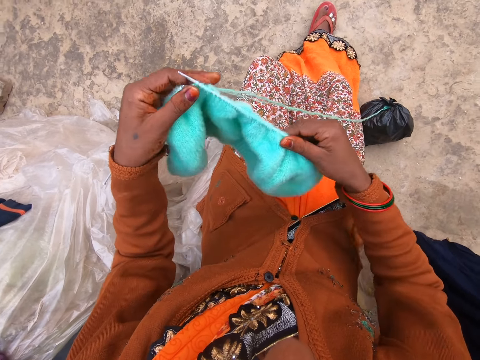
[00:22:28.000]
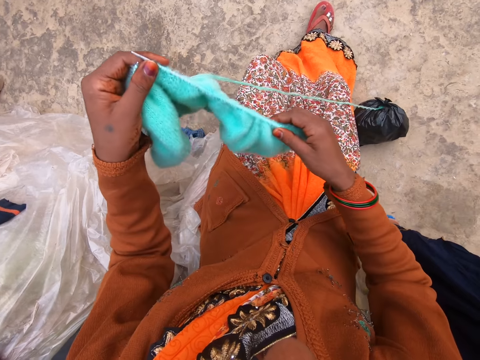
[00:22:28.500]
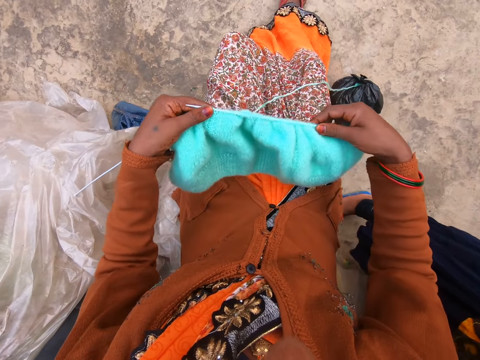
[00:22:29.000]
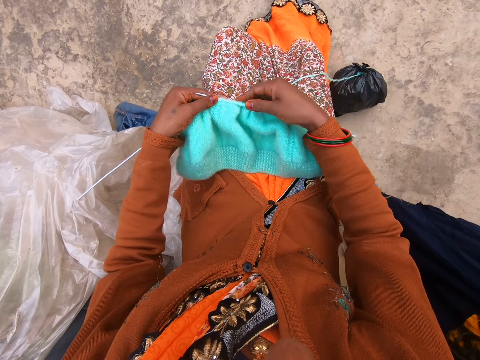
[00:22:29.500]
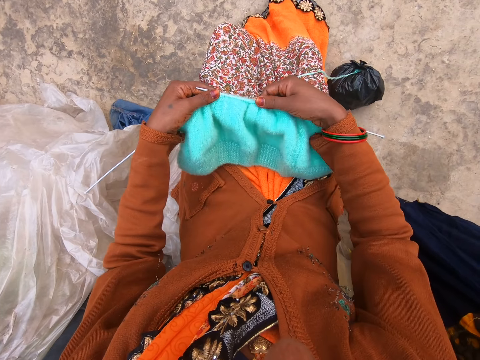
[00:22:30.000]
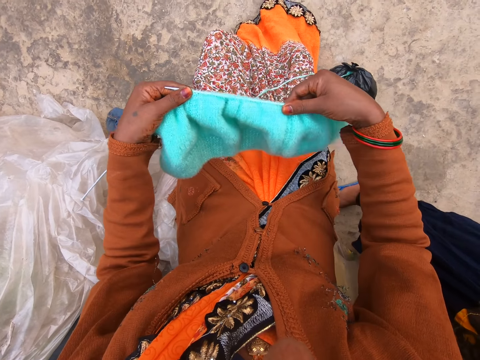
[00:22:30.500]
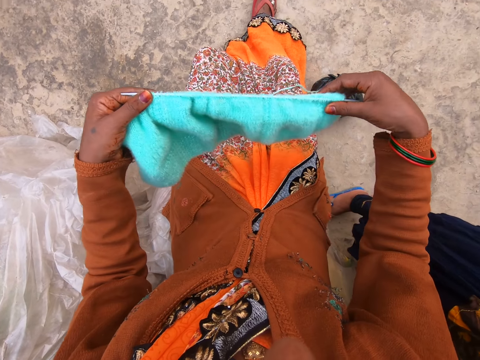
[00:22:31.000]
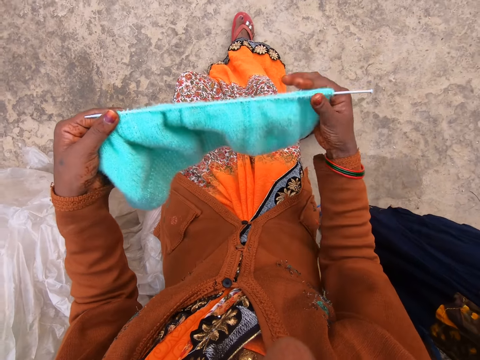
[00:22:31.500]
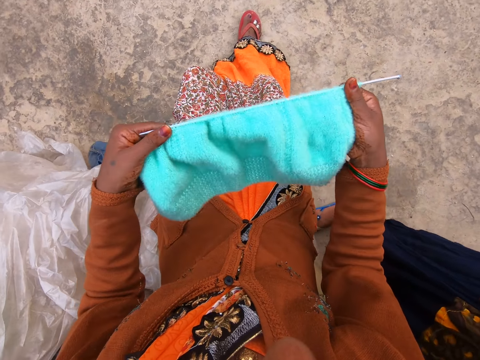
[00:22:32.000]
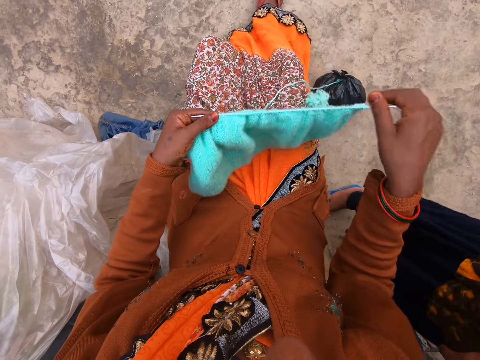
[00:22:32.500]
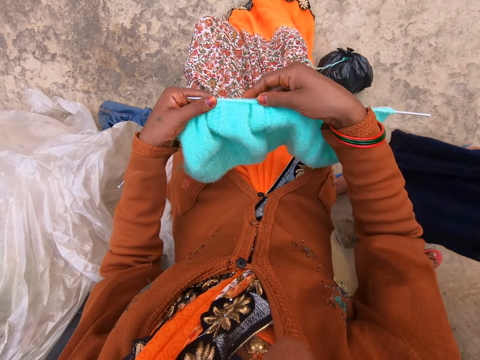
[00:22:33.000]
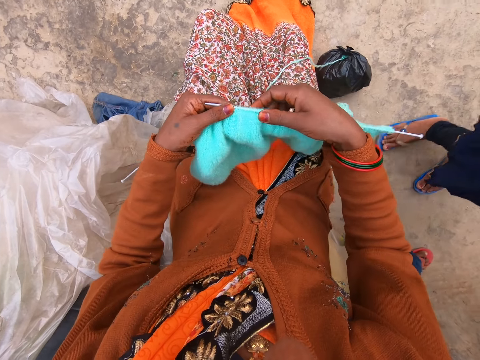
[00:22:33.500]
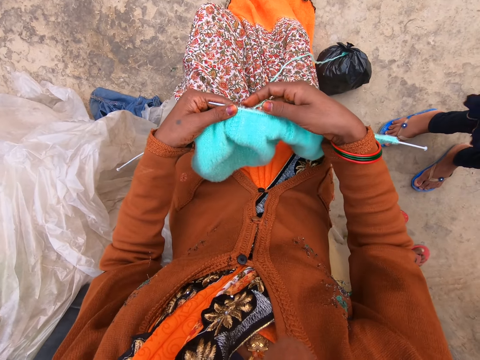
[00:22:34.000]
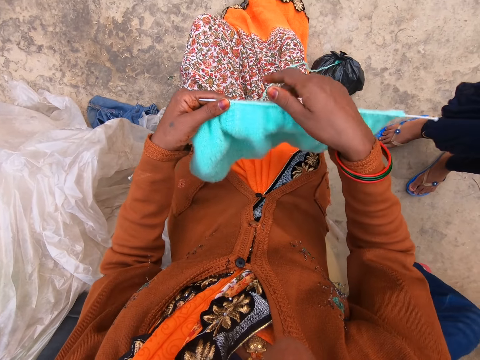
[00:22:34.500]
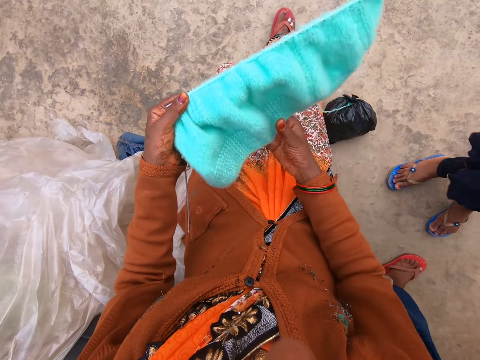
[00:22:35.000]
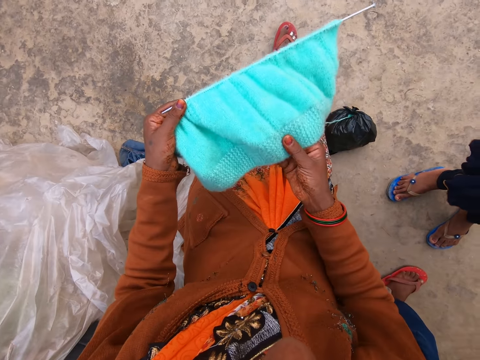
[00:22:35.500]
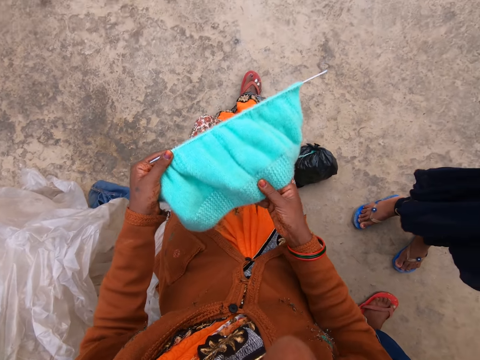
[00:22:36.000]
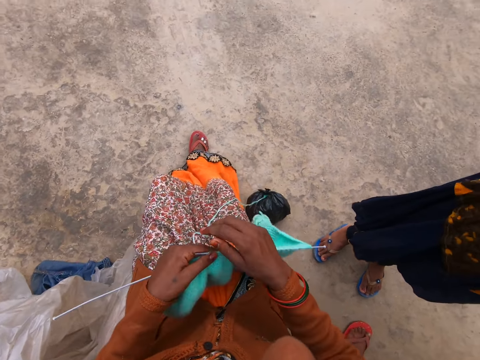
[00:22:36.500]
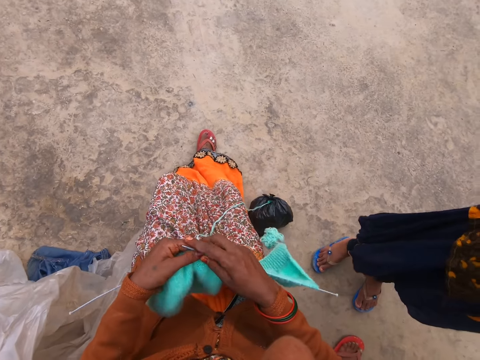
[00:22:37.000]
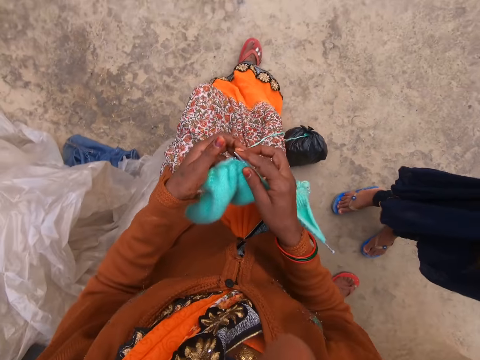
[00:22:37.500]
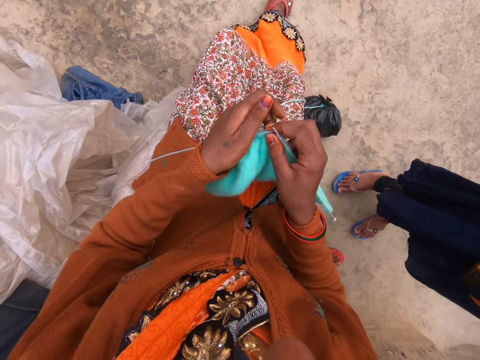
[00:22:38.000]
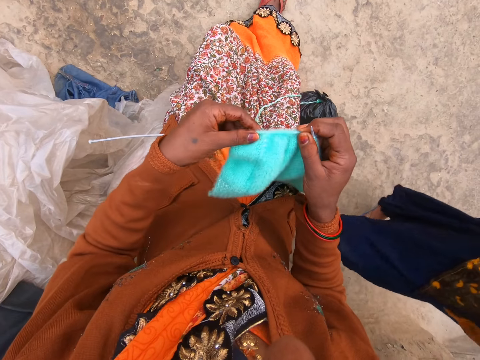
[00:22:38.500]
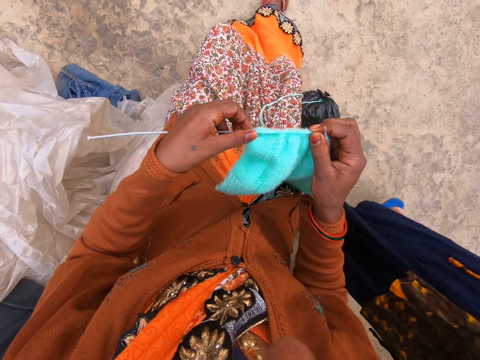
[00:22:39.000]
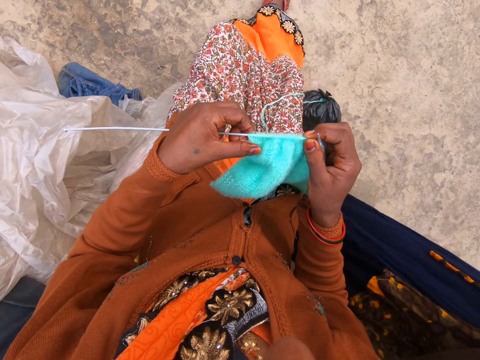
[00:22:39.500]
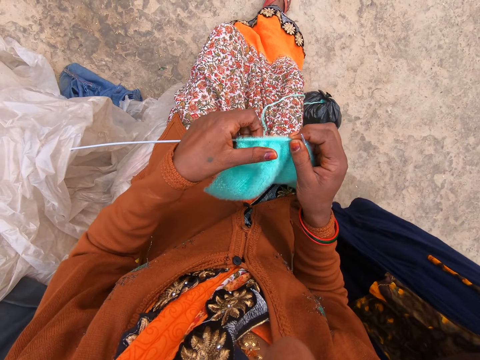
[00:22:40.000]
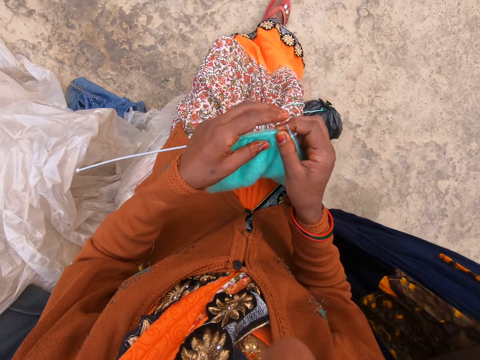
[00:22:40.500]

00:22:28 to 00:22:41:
The camera wearer places the knitted yarn on her legs with both hands. She holds the knitted yarn and the knitting pins with her left hand. She pulls the knitted fabric. She holds the knitted yarn with her right hand. She holds the knitted yarn and the knitting pins with her right hand.

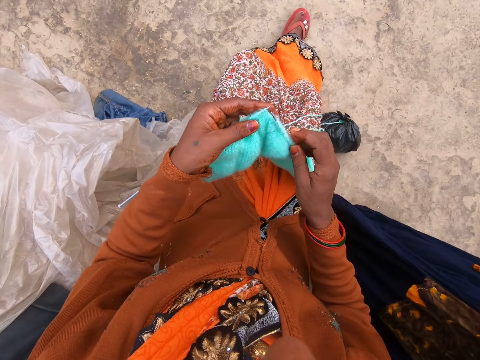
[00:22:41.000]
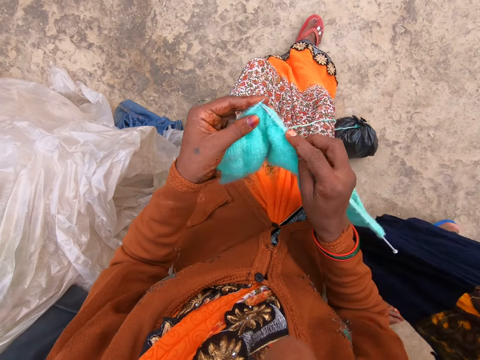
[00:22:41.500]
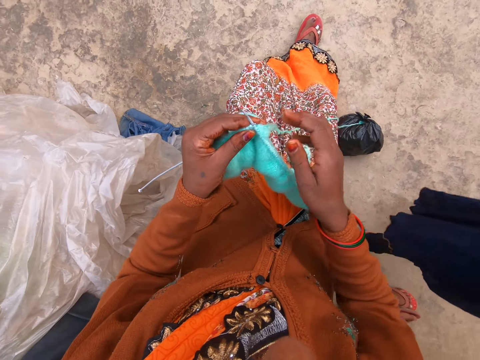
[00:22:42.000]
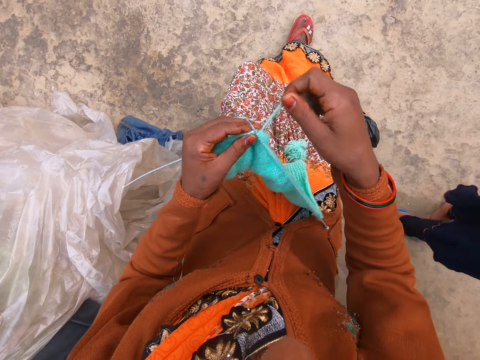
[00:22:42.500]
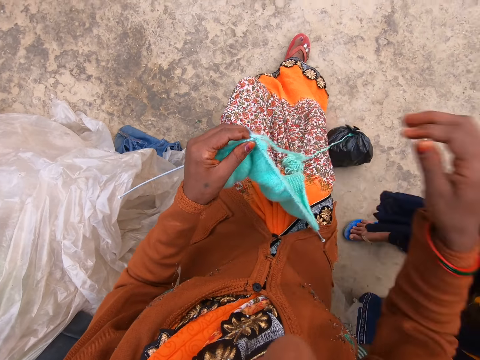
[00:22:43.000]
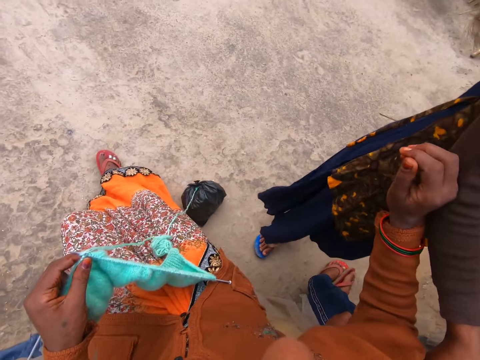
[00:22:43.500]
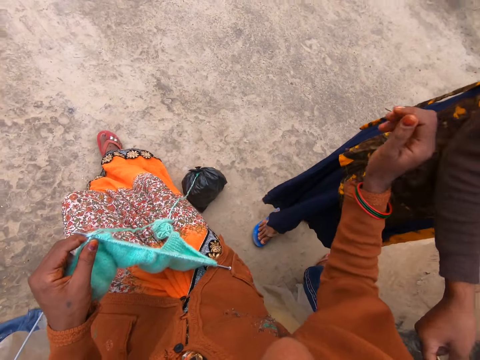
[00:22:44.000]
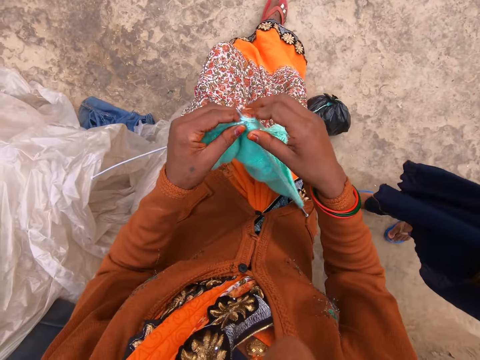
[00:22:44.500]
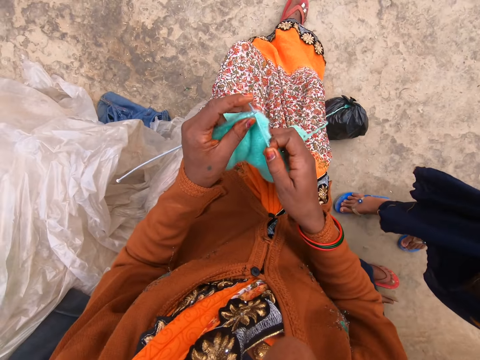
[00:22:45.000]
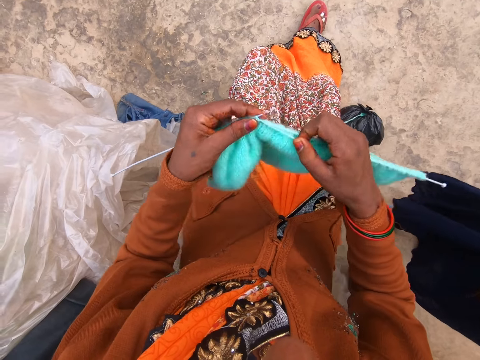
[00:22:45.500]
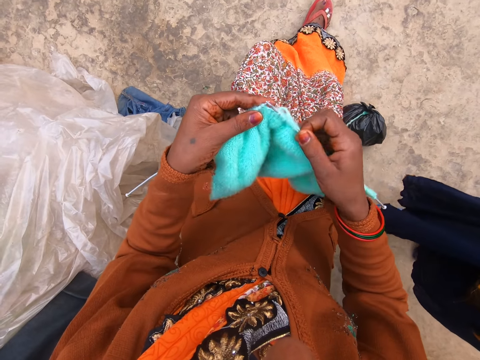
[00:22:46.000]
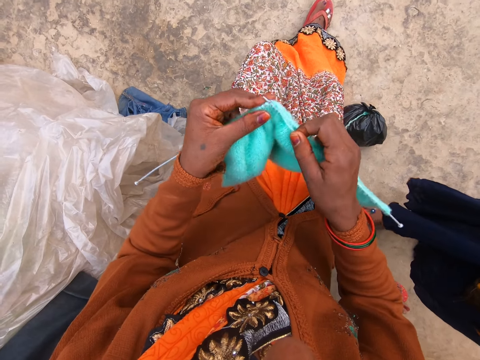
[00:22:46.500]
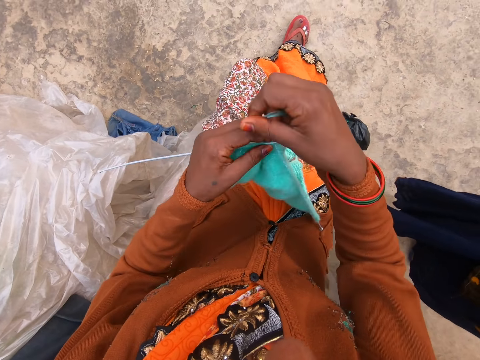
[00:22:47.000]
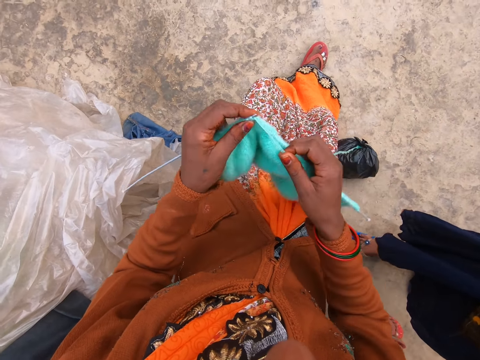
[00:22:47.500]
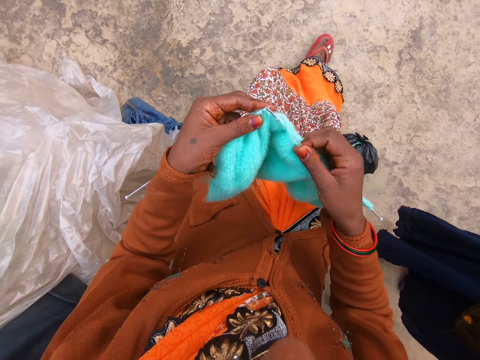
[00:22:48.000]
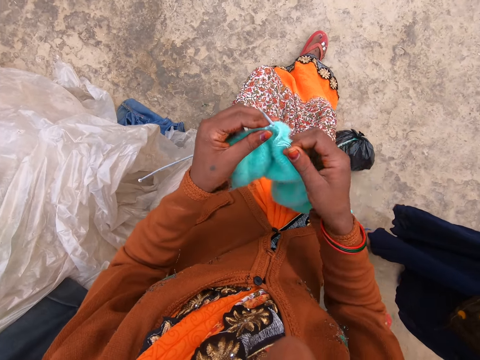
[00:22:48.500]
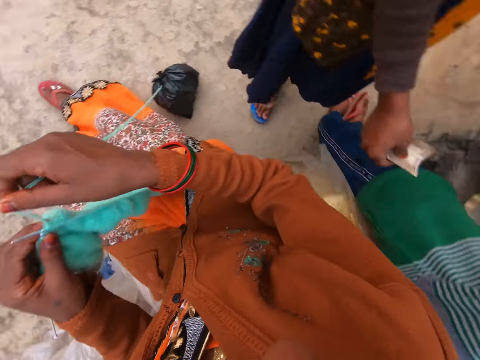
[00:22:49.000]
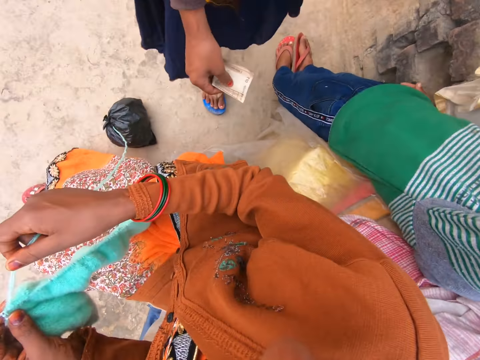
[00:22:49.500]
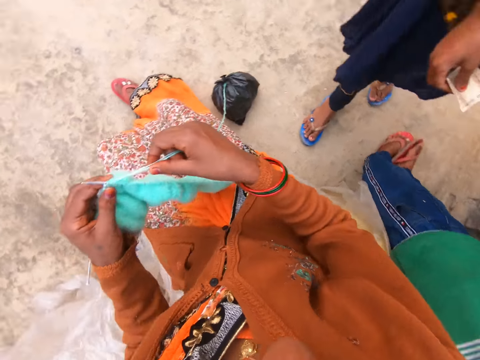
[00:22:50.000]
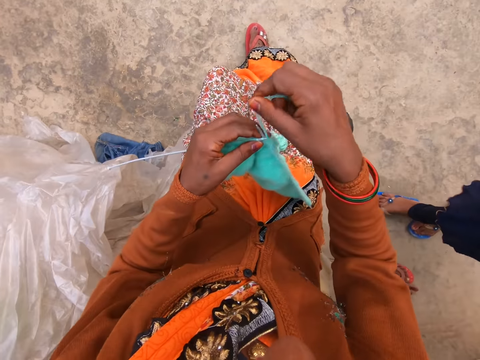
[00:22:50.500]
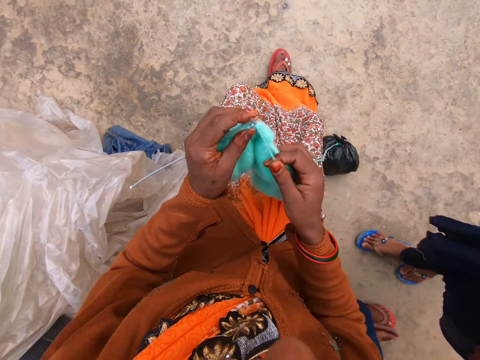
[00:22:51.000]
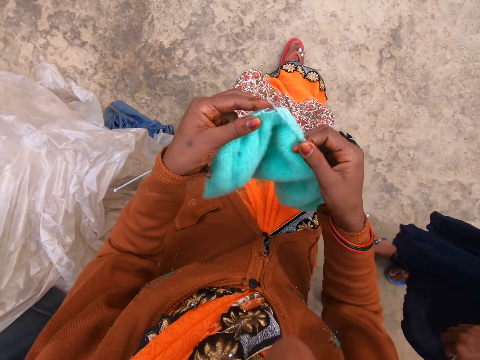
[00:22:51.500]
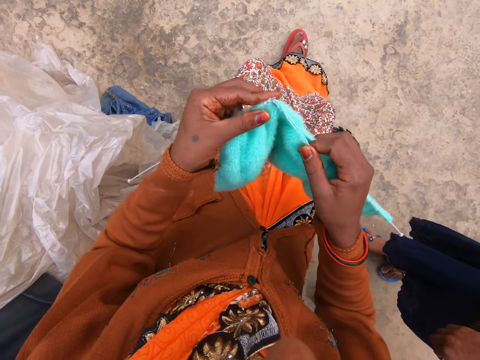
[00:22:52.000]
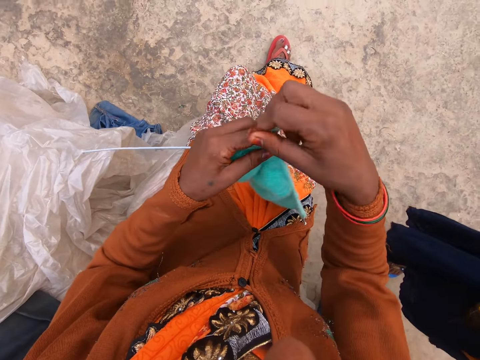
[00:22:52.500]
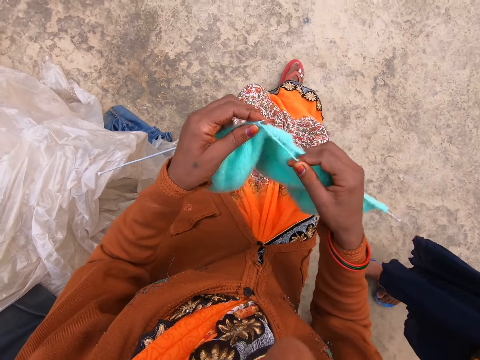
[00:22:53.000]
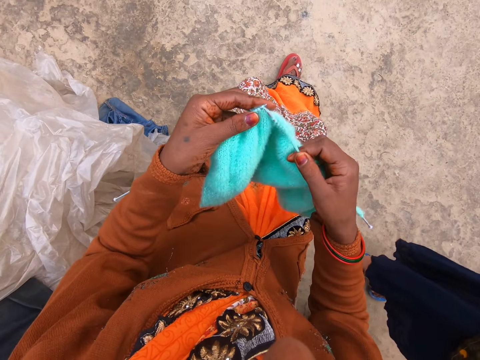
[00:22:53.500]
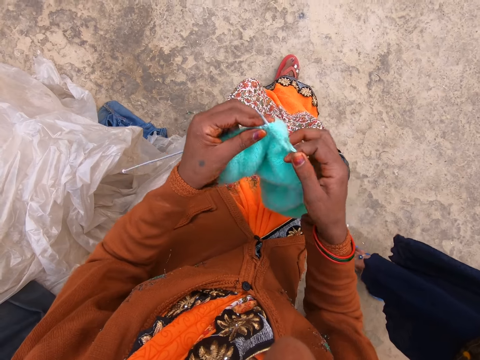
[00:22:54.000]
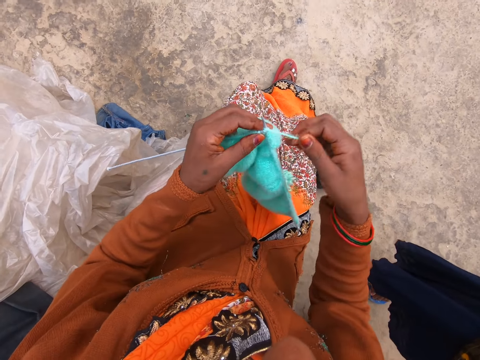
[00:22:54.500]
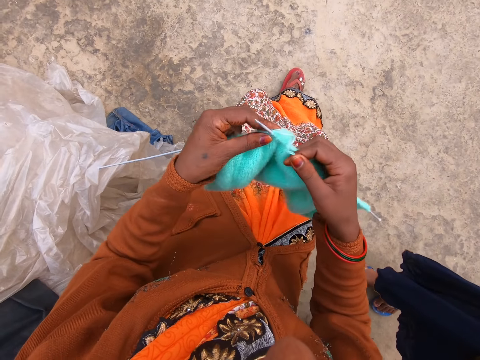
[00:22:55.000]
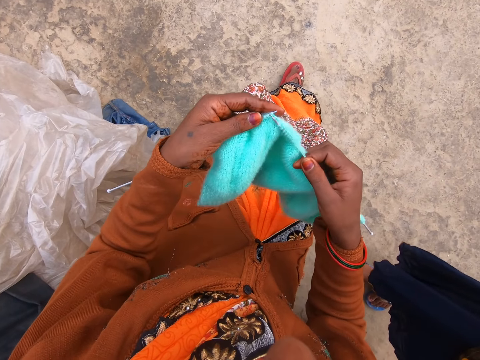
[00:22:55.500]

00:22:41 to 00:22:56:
The camera wearer knits yarn with two knitting pins in both hands. She holds the knitted yarn and the knitting pins with her left hand. She touches a woman with her right hand. She knits the yarn with the two knitting pins in both hands. The woman speaks to a boy.
